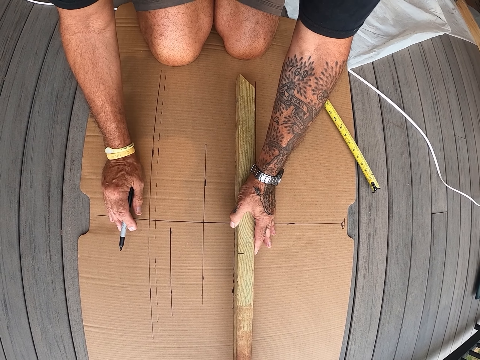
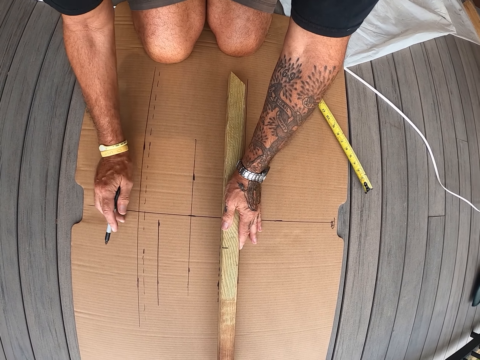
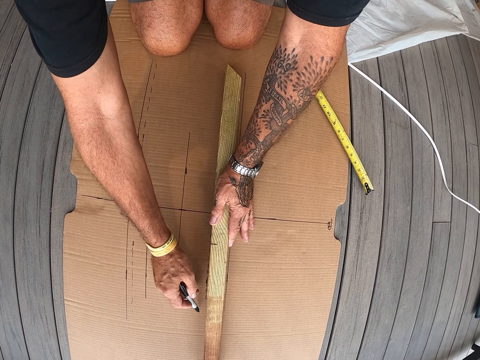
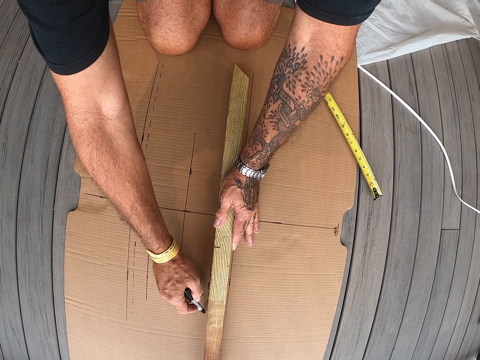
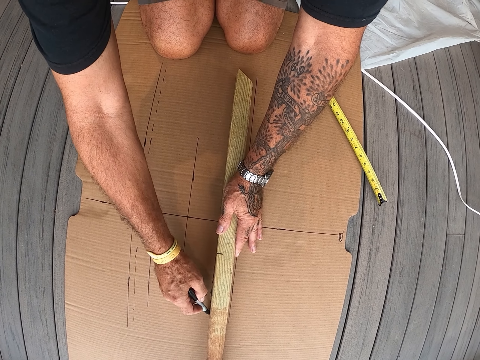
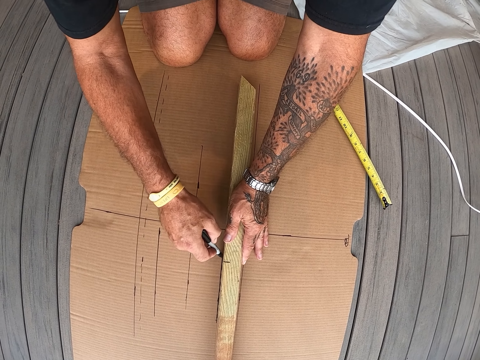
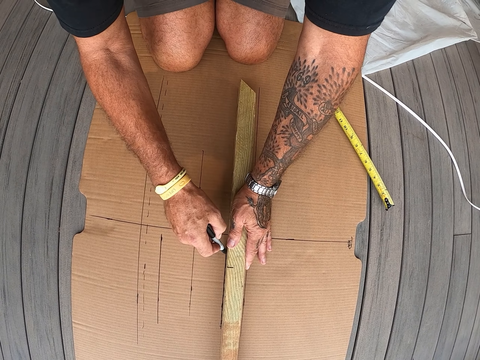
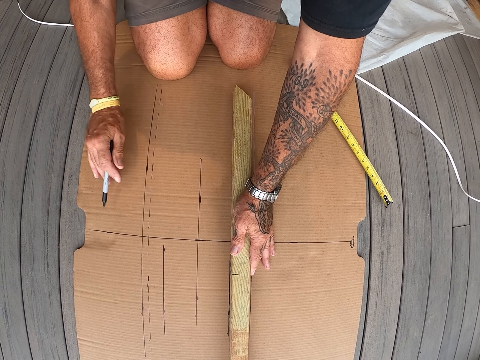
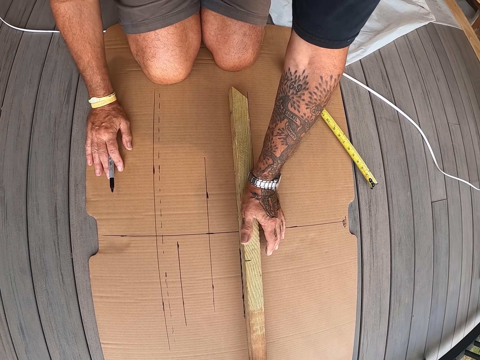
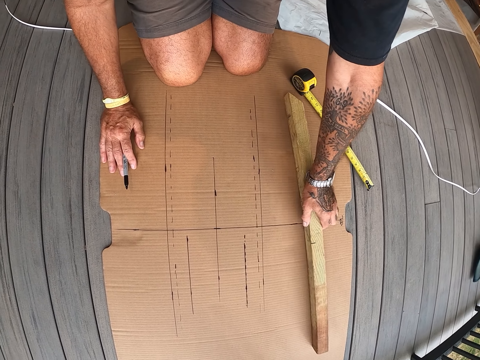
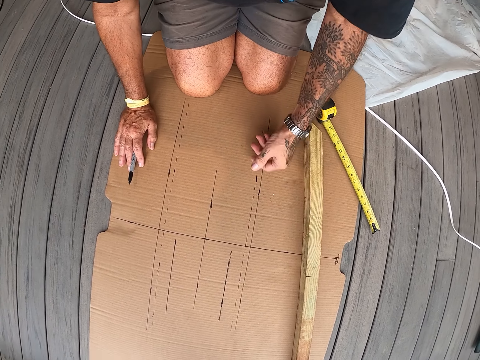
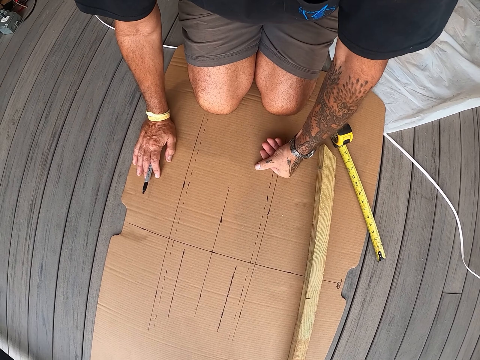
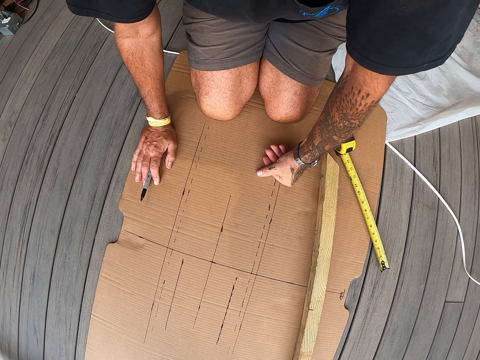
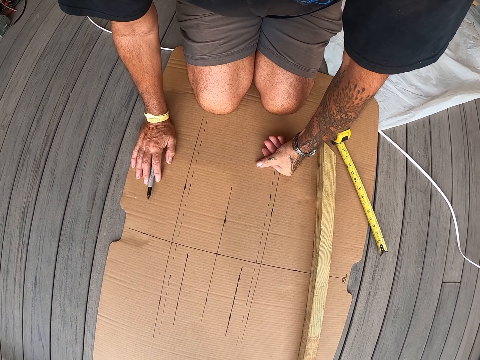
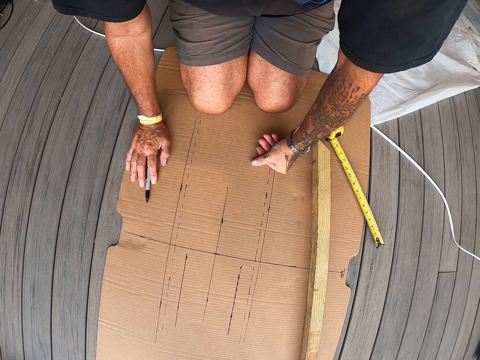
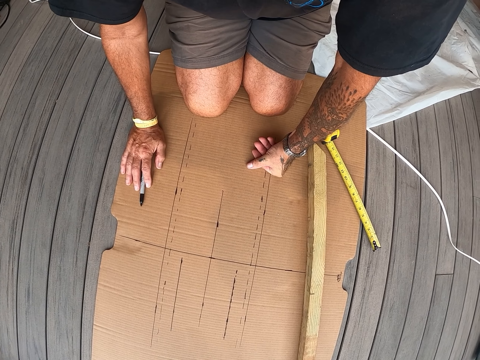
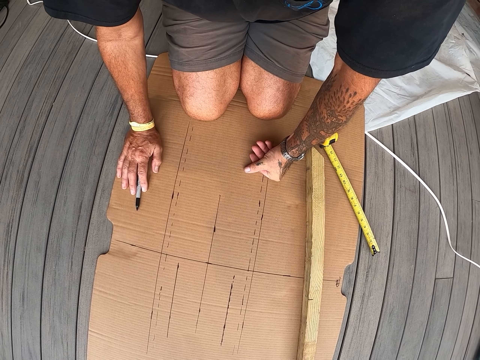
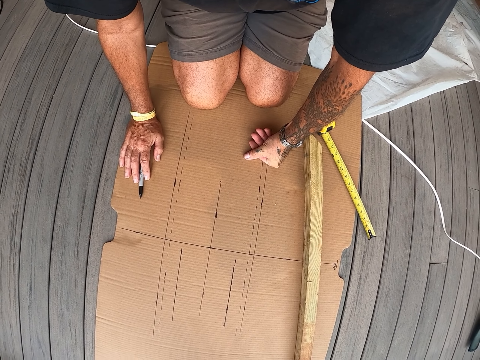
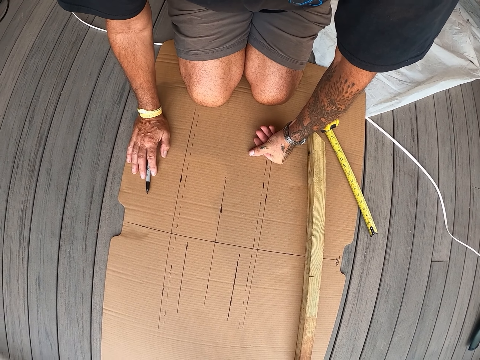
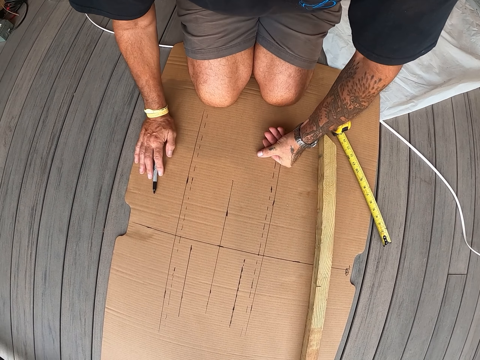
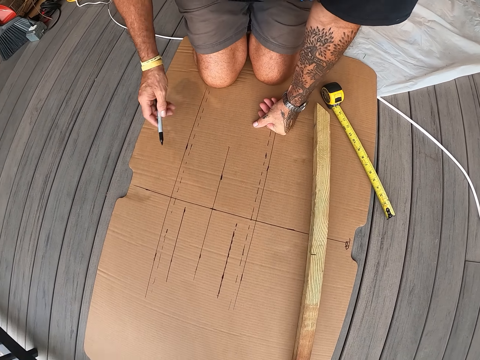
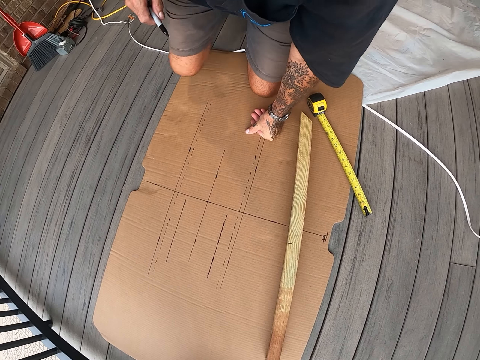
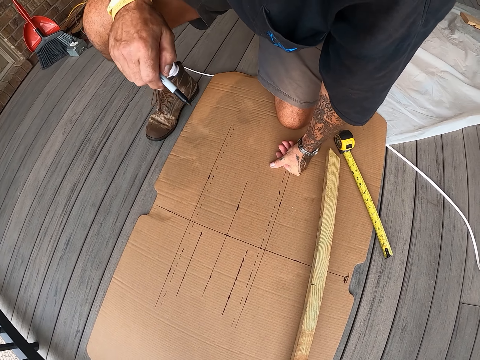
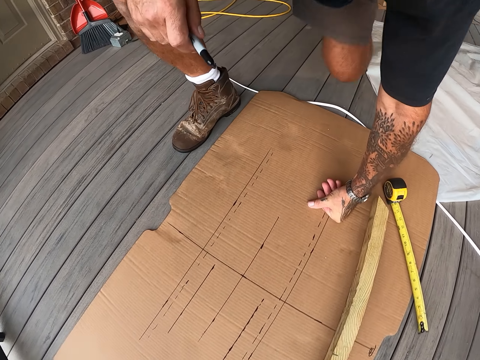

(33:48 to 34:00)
The camera wearer stares at the piece of wood on the cardboard. They draw the line on the cardboard with a mark pen. They move the piece of wood on the cardboard. They stare at the cardboard on the floor. They stand up from the floor.

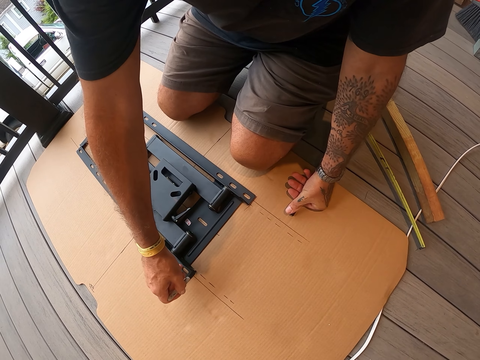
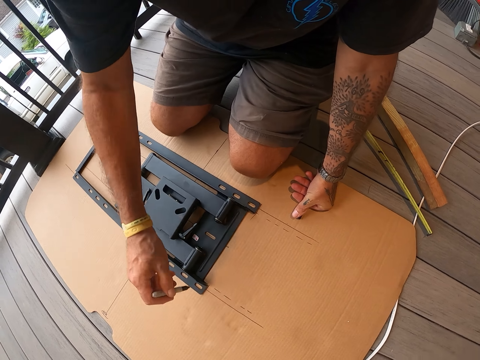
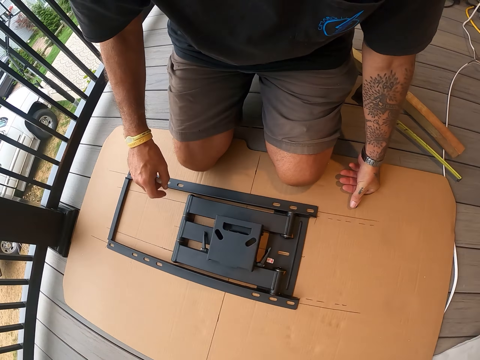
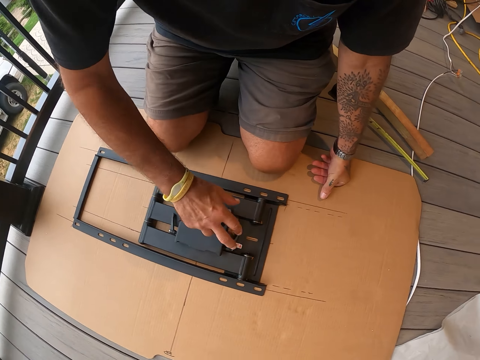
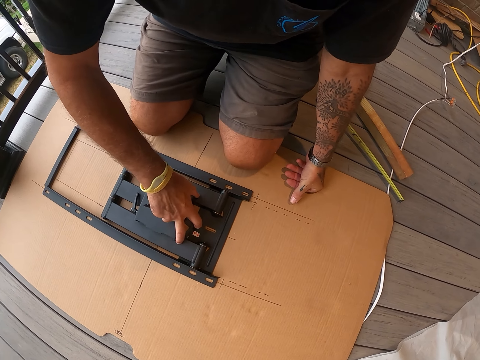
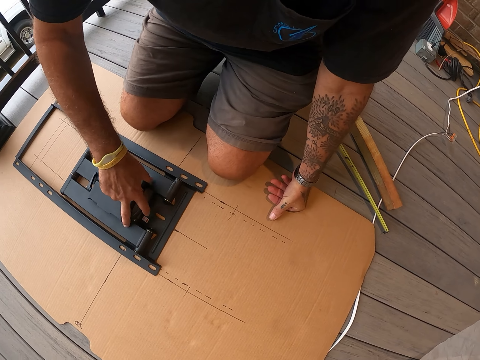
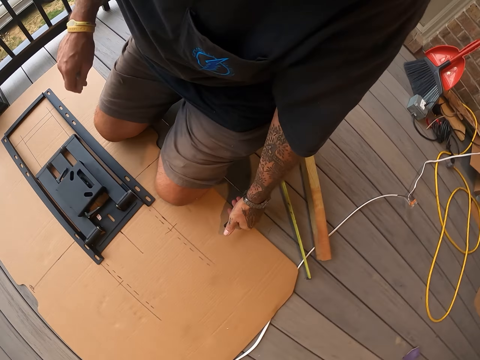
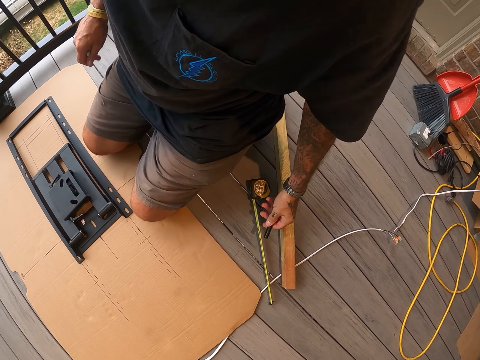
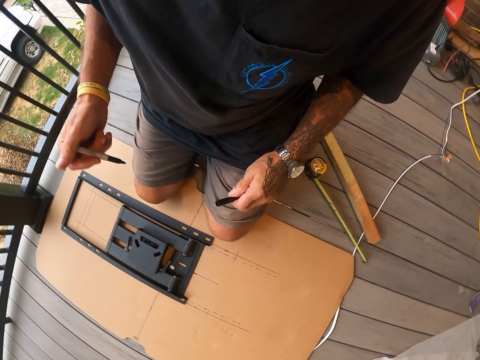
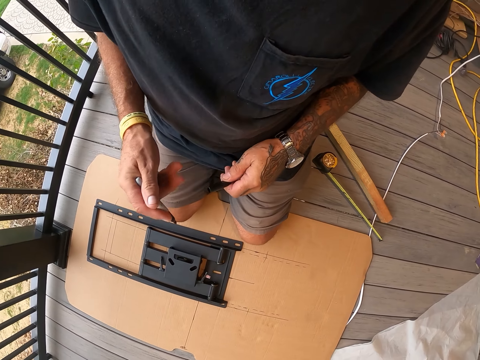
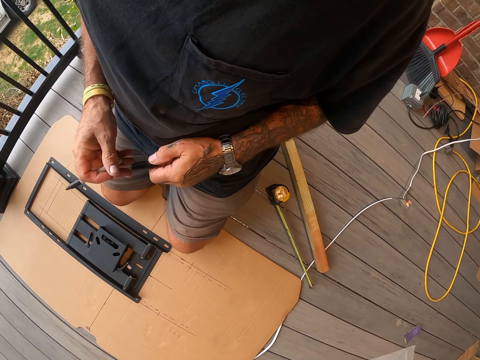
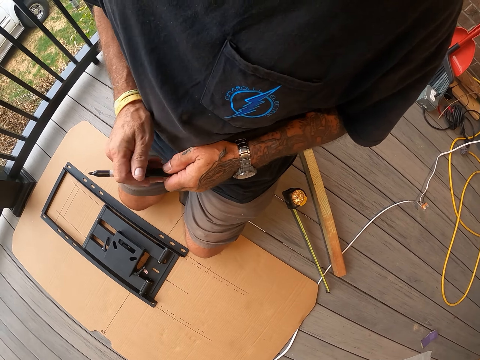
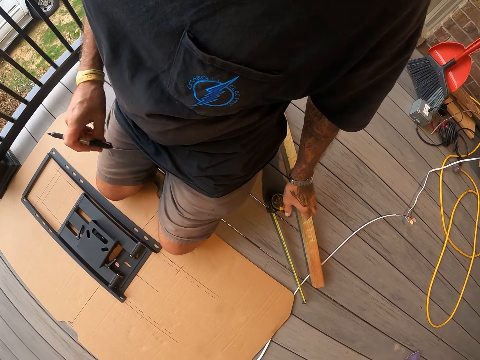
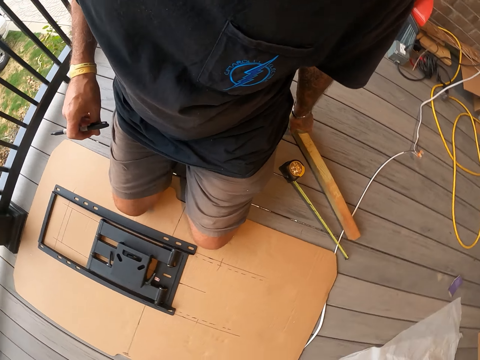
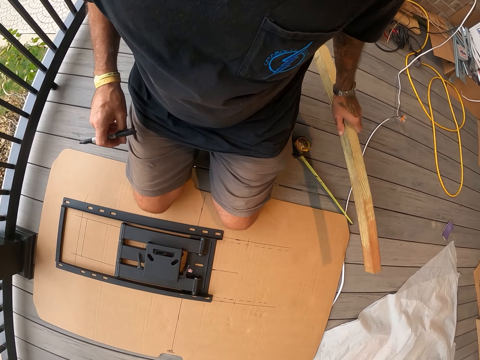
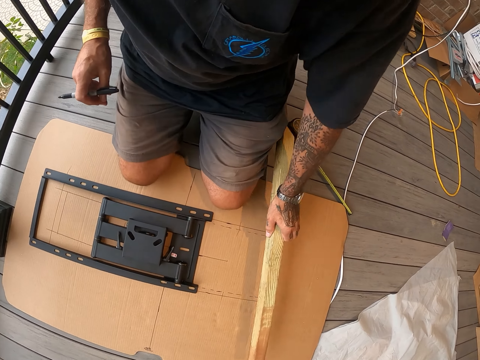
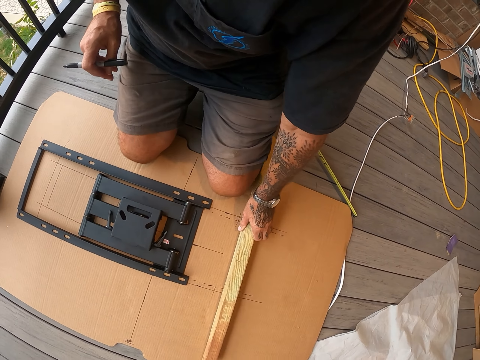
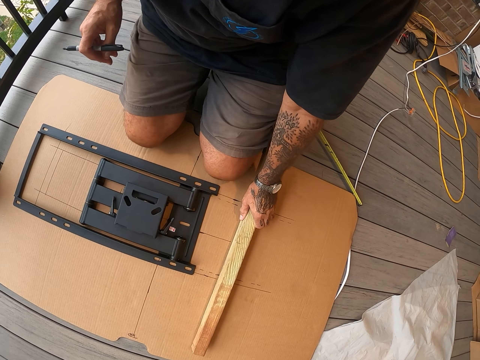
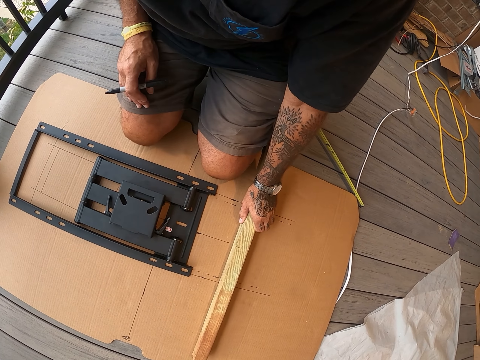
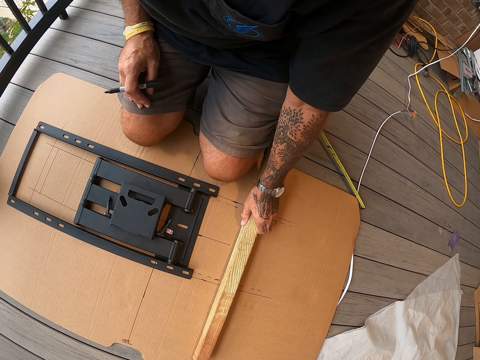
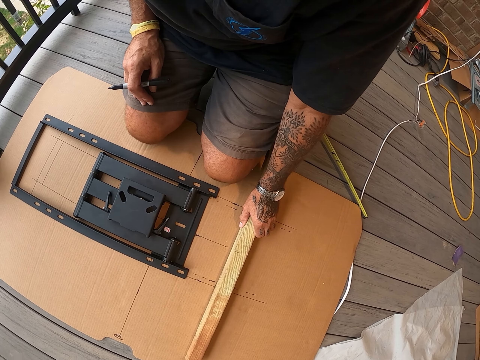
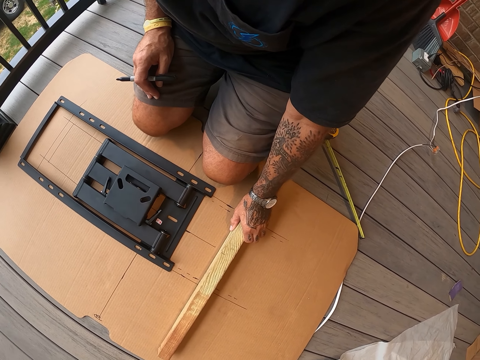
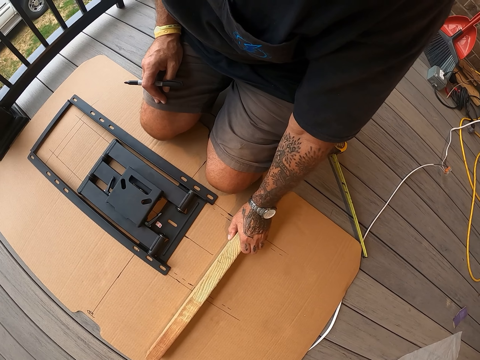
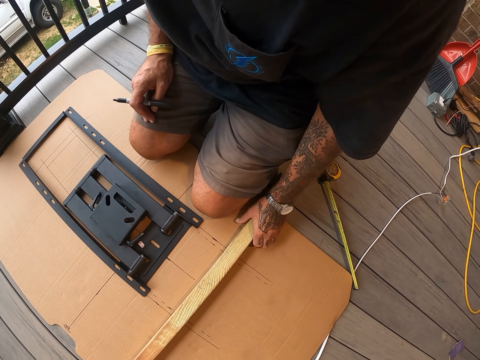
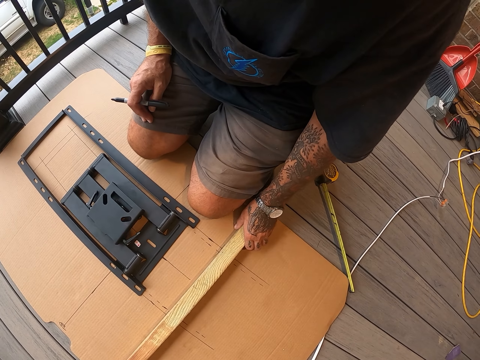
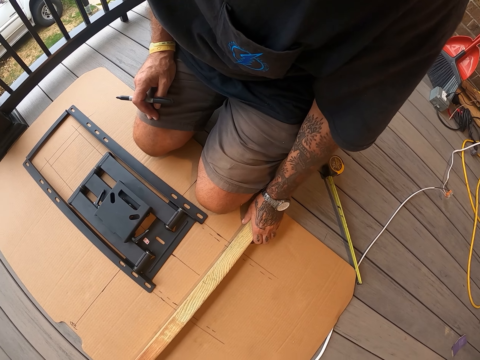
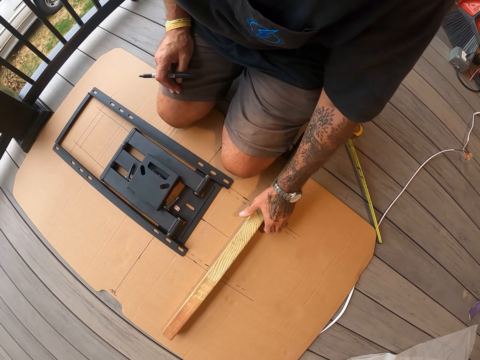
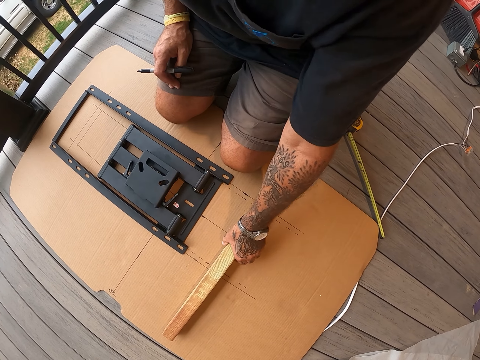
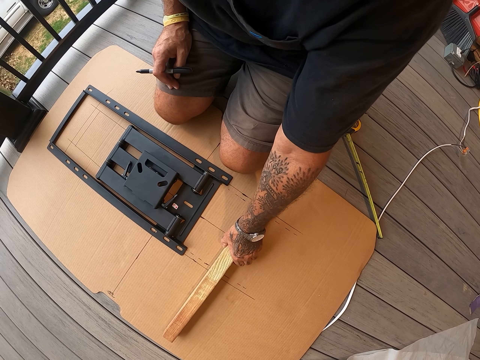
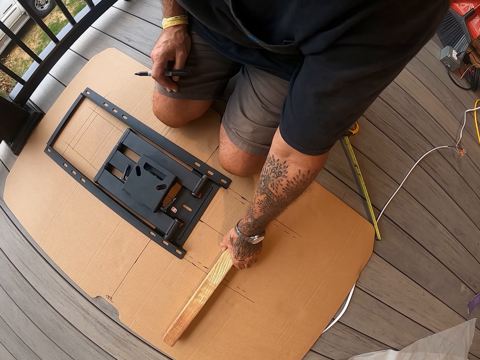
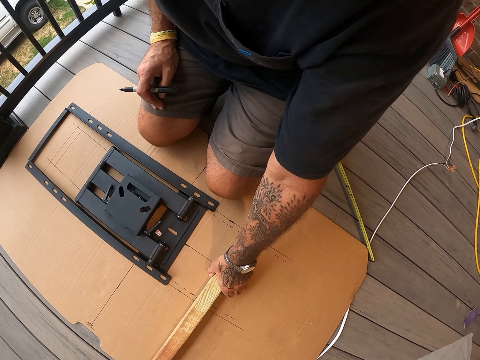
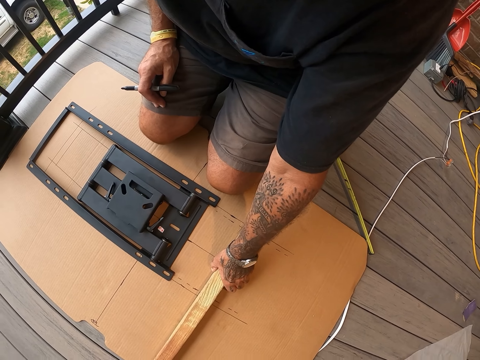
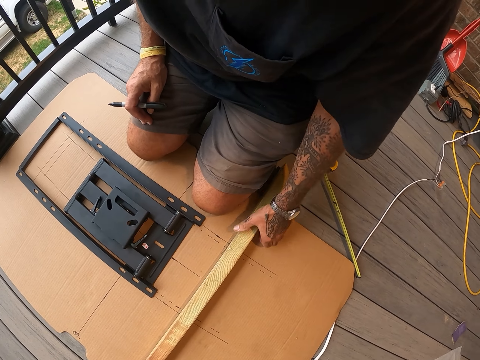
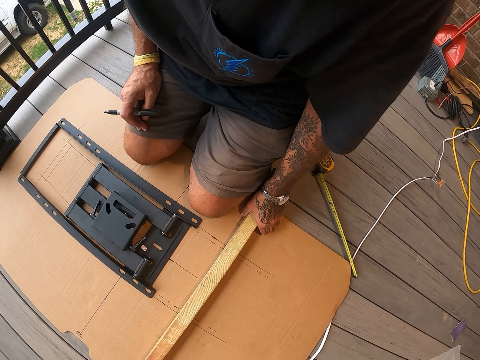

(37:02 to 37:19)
The camera wearer moves the TV wall mount on the cardboard. They stare at the TV wall mount on the cardboard. They put the lid in the pen. They pick up the piece of wood from the floor. They put the piece of wood on the cardboard. They stare at the piece of wood on the cardboard.
